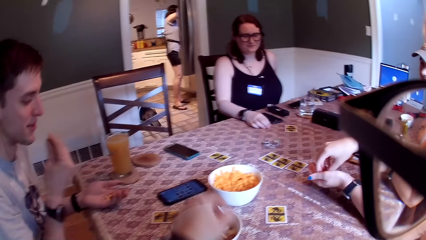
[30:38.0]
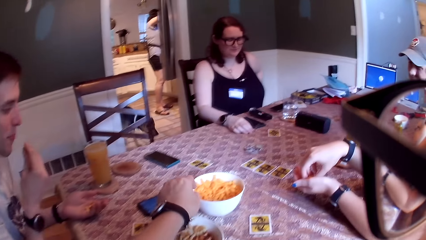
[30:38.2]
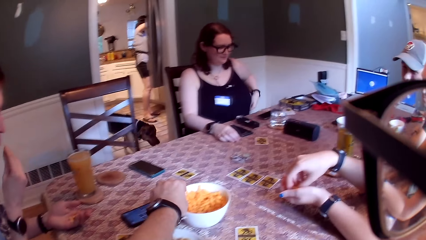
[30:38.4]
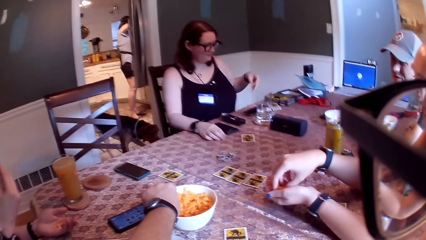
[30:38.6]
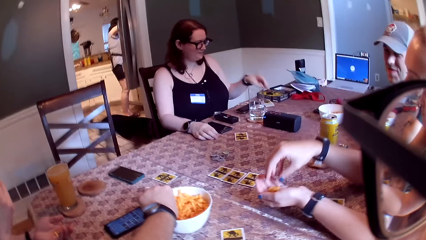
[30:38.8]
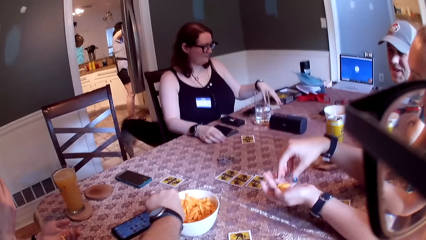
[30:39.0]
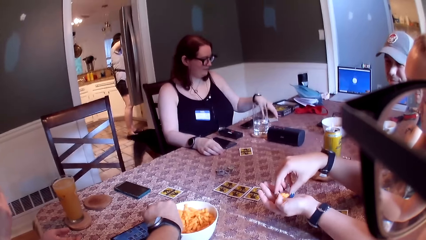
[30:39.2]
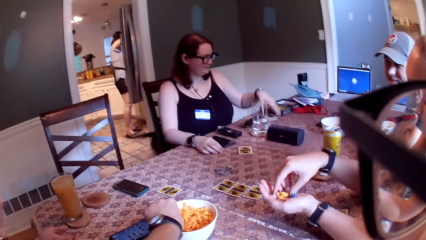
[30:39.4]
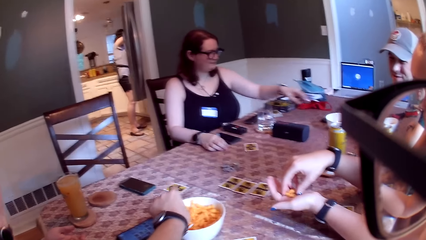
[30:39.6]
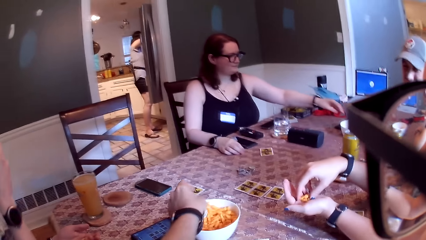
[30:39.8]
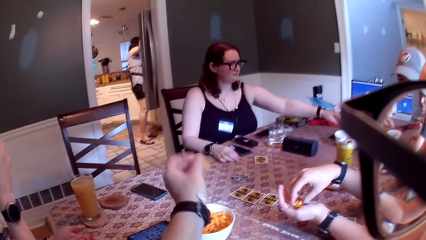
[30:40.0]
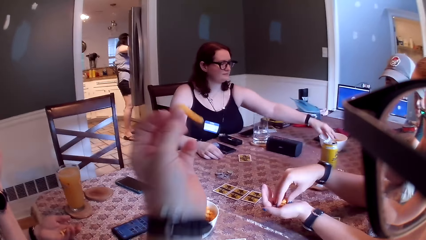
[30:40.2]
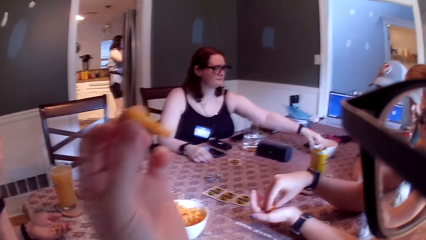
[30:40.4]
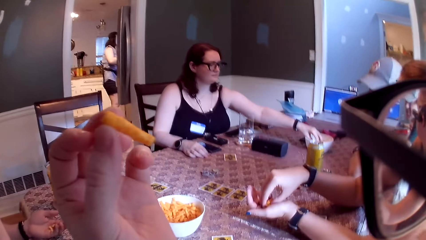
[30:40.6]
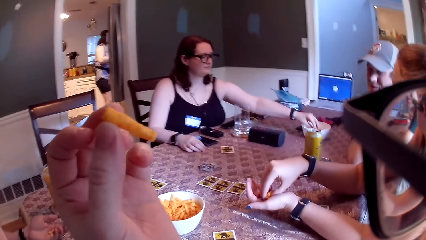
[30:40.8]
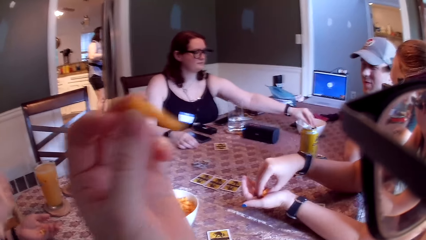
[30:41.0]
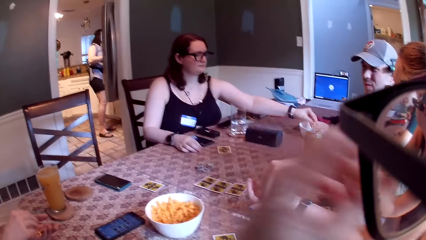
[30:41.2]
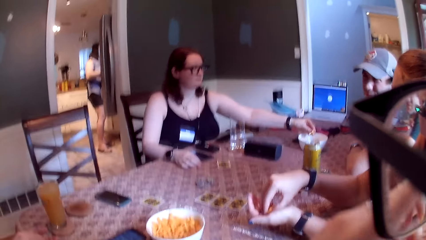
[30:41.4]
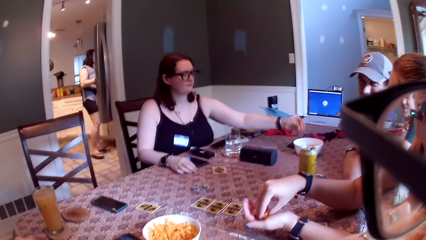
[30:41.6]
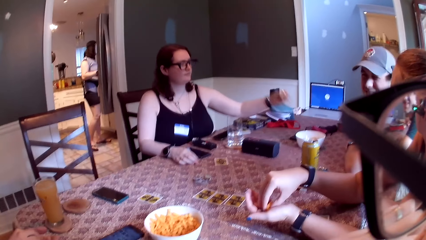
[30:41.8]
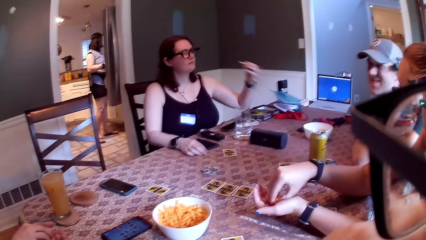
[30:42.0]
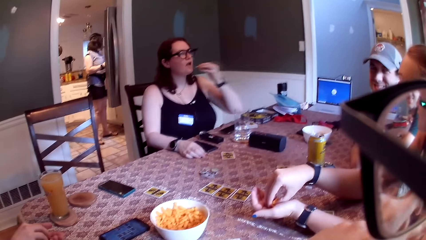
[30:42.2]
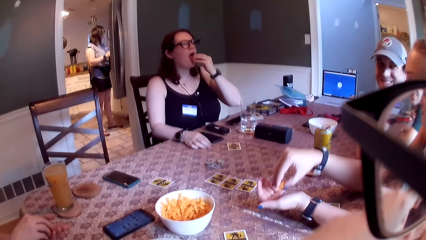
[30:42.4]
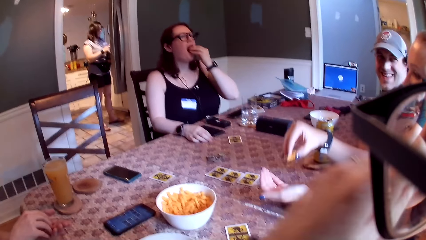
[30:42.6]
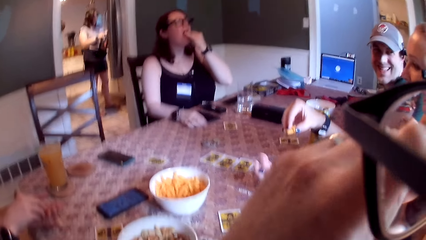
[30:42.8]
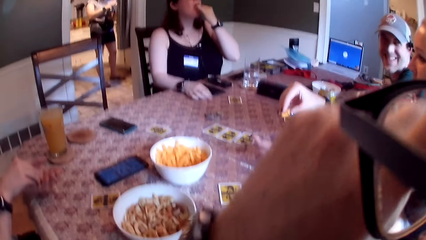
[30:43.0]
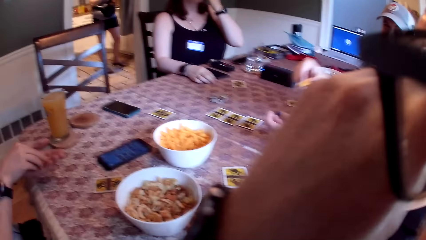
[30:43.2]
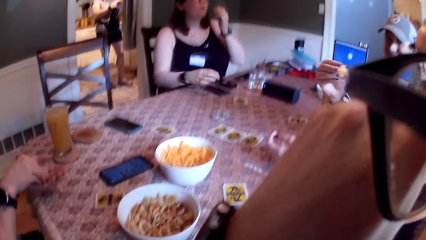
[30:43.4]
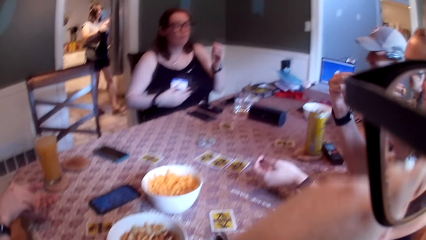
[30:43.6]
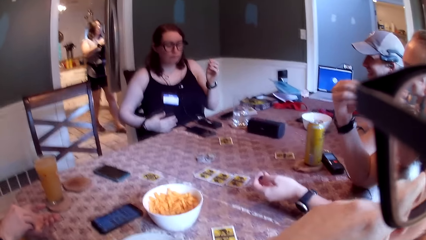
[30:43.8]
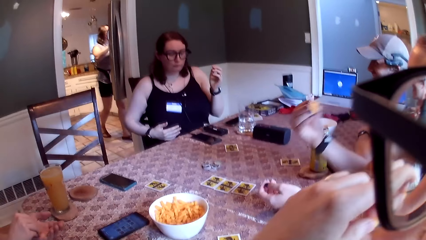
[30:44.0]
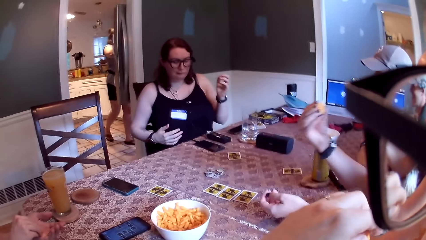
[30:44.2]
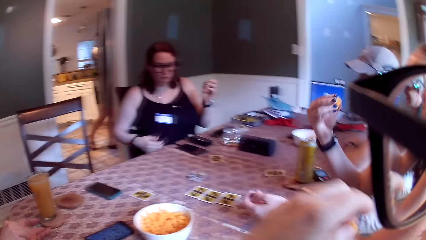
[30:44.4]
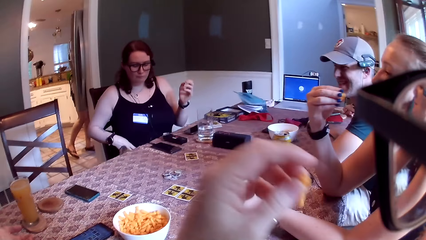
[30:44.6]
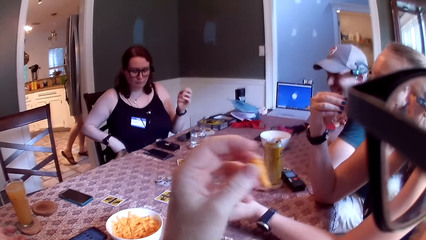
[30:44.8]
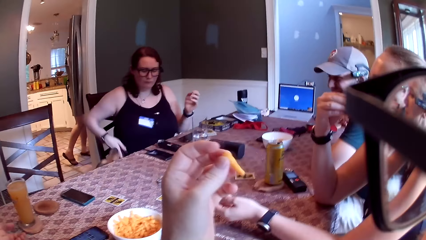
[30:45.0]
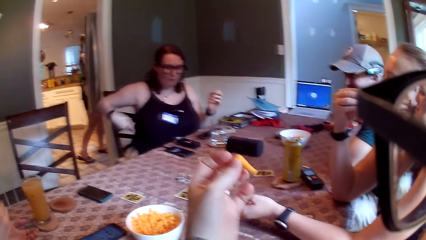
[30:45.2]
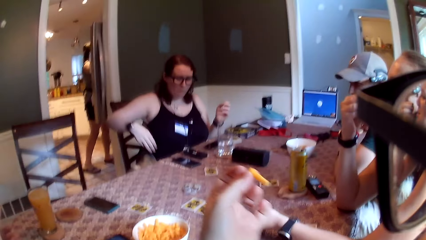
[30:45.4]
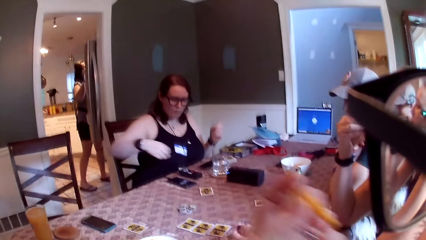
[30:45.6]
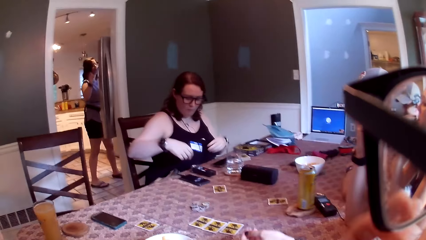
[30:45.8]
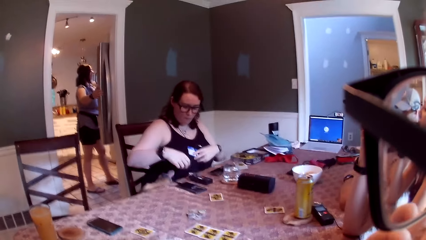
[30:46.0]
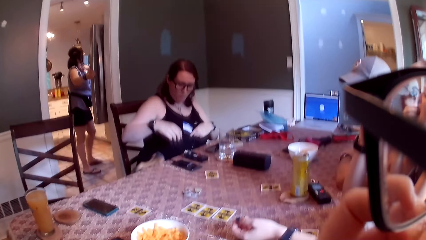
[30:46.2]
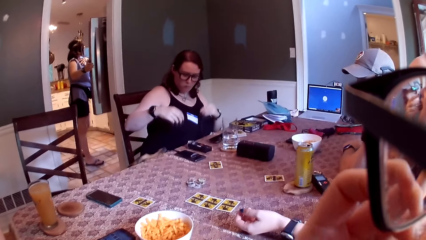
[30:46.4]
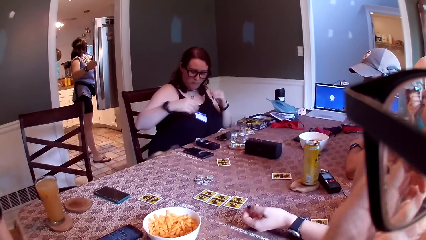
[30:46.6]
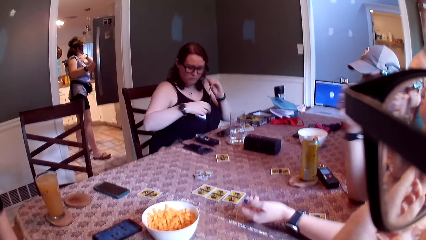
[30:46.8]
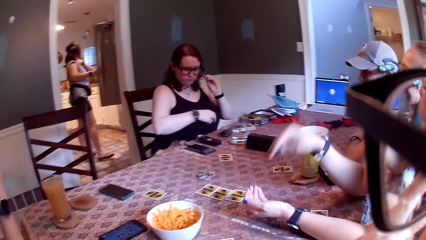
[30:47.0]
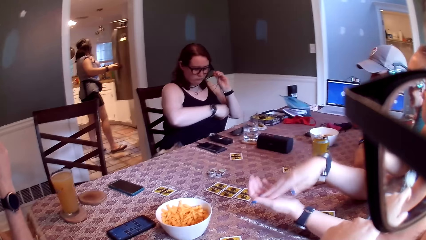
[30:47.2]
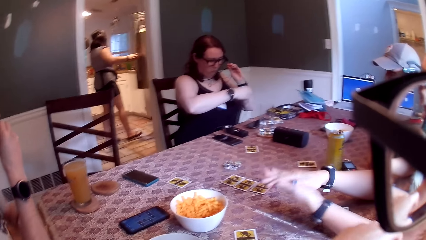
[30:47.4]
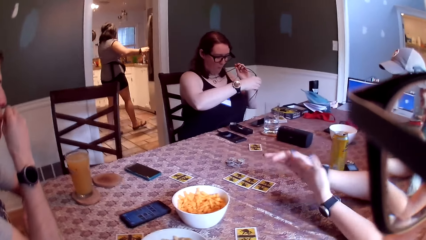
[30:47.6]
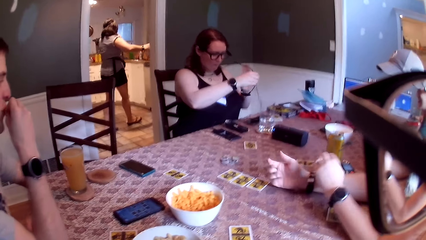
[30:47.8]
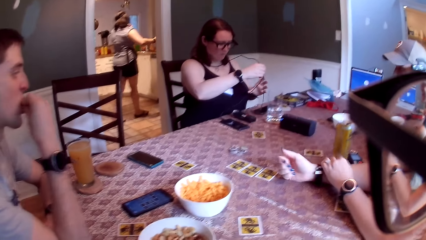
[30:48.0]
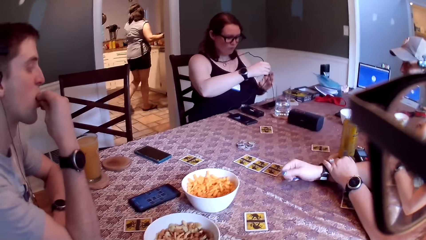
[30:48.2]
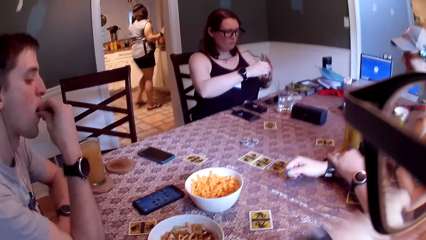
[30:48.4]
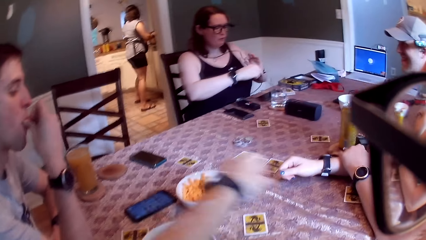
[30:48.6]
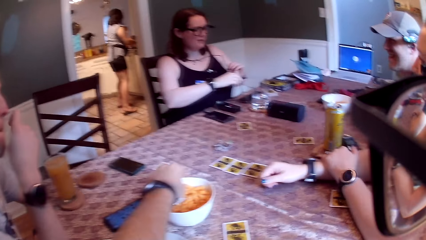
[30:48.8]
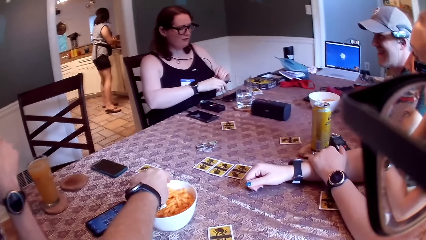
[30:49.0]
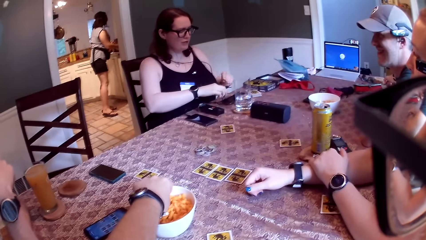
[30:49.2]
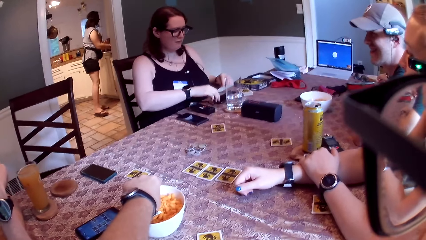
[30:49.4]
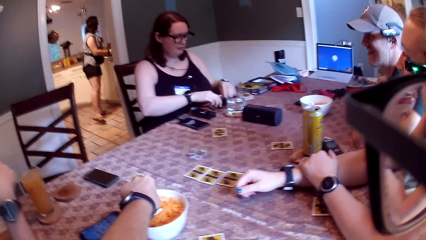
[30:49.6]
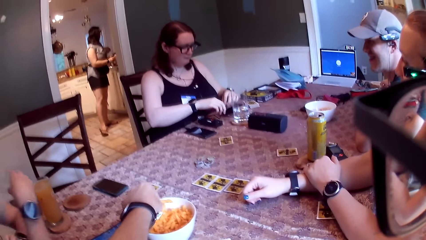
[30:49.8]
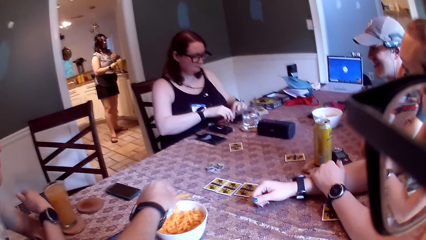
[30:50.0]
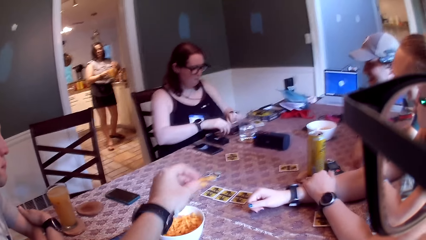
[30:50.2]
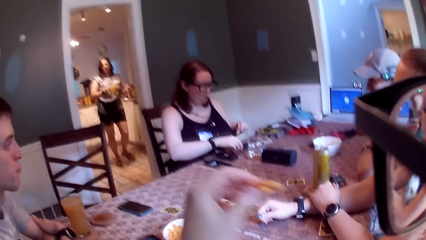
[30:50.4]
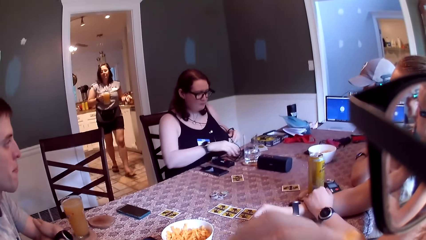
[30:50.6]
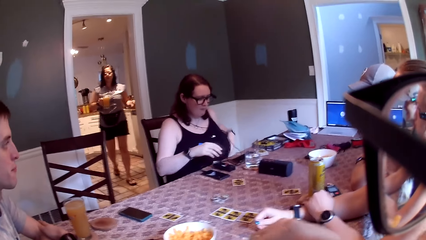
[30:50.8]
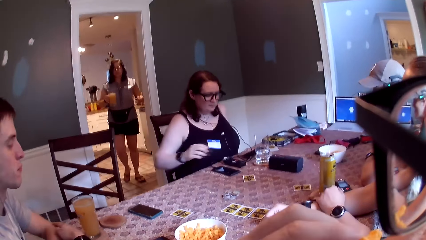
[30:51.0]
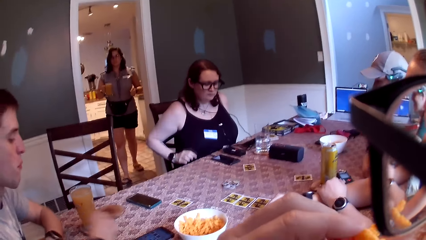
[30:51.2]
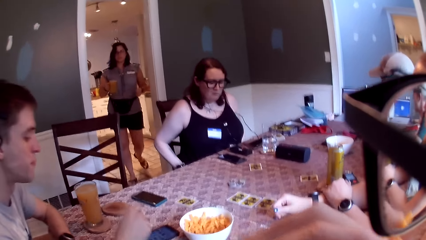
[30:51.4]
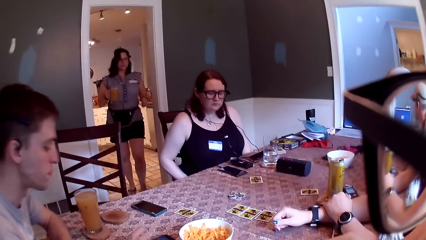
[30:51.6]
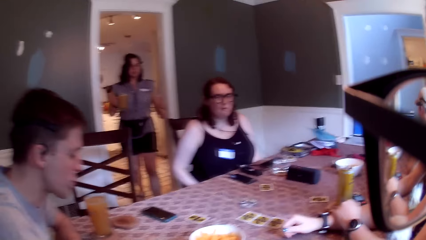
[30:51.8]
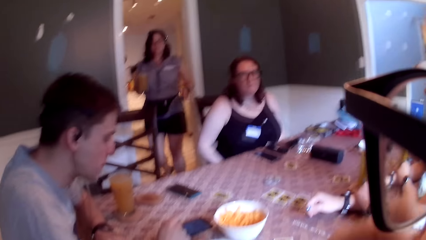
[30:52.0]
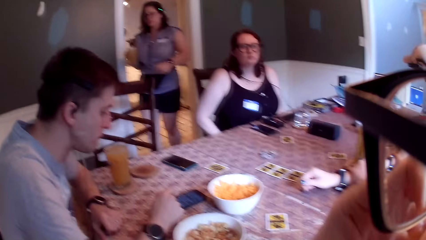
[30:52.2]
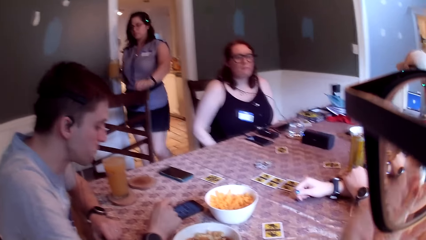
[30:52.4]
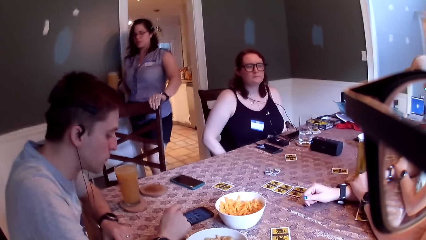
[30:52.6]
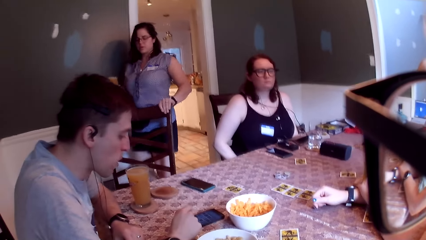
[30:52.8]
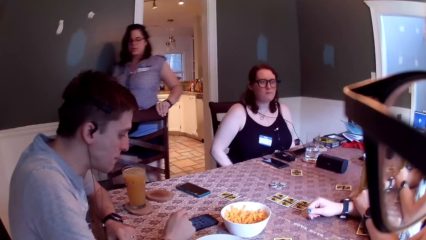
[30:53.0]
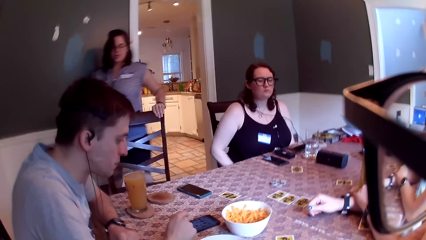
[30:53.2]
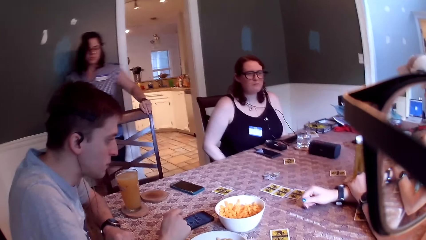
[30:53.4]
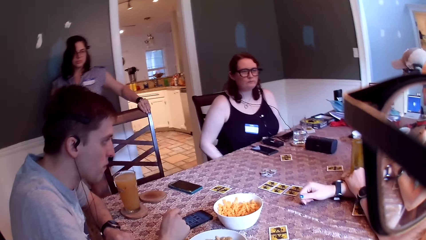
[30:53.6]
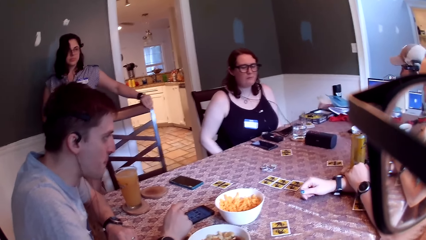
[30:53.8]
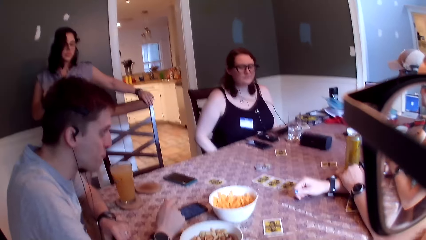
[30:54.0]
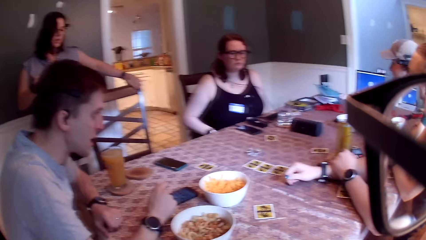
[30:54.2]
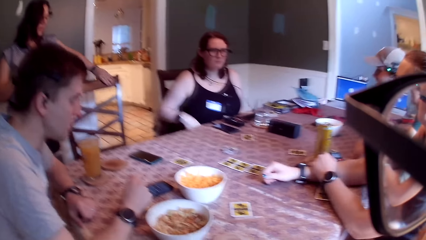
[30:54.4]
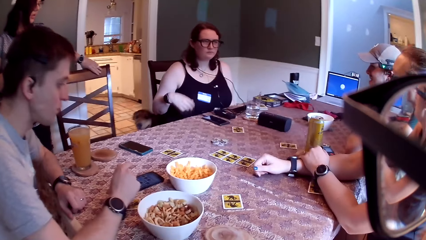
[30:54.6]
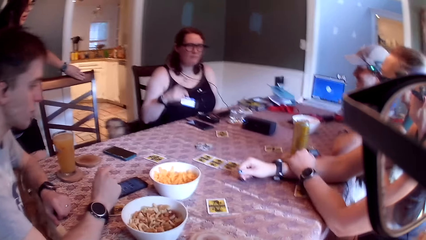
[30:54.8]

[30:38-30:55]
The camera wearer takes snacks from the bowl with his left hand. A woman touches the bunch of cards on the table with her left hand. The woman takes a snack from the bowl on the table with her left hand. The camera wearer holds a snack. Another woman takes snacks from her left hand with her right hand. The first woman puts the snack in her mouth with her left hand. The camera wearer adjusts his eyeglasses with his left hand. He holds the snack. He holds the snack again. The second woman puts the snacks in her mouth with her right hand. The camera wearer eats snacks. The first woman pulls a cord with both hands. A third woman closes the fridge with her right hand. The second woman rubs her palms together. A man puts the snacks in his mouth with his right hand. The camera wearer takes snacks from the bowl with his left hand. The first woman puts the cord on the phone on the table with both hands. The third woman picks up the cup from a kitchen countertop with her right hand. The camera wearer eats snacks. The third woman adjusts a chair with her left hand. The third woman holds a beverage. The camera wearer looks at the third woman.
